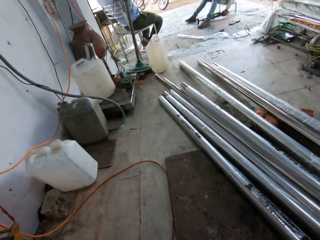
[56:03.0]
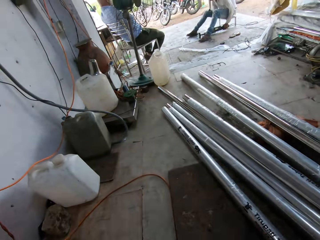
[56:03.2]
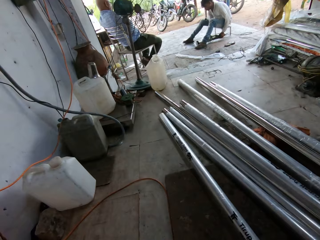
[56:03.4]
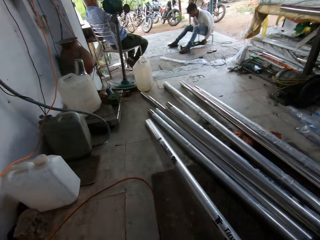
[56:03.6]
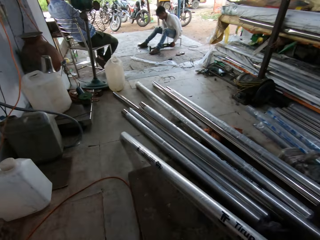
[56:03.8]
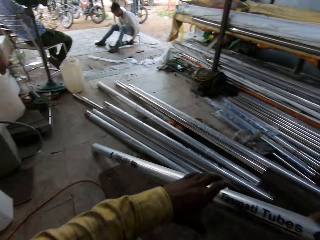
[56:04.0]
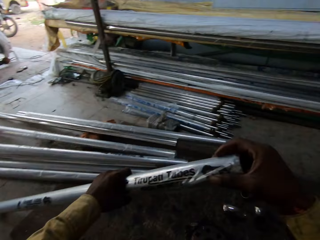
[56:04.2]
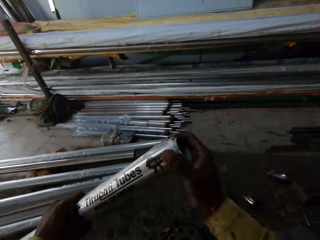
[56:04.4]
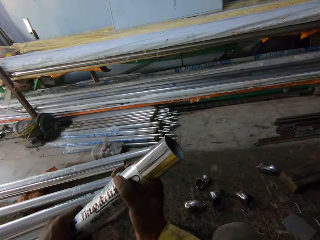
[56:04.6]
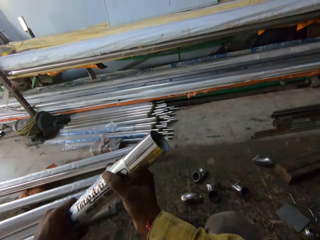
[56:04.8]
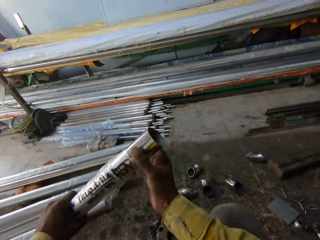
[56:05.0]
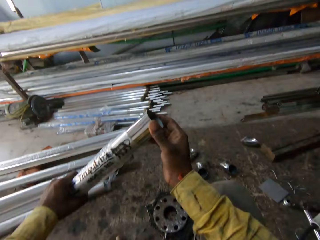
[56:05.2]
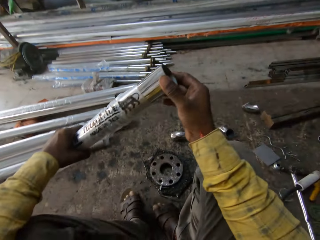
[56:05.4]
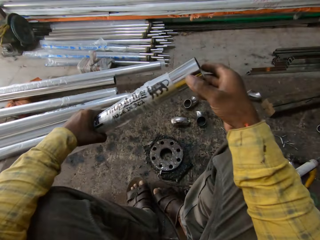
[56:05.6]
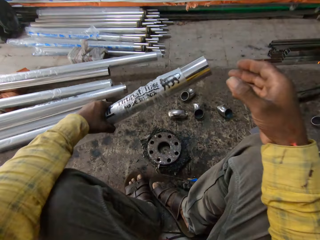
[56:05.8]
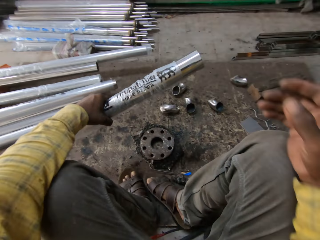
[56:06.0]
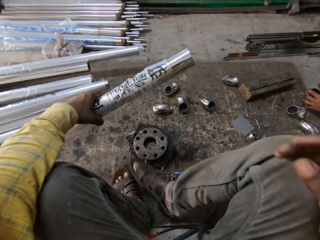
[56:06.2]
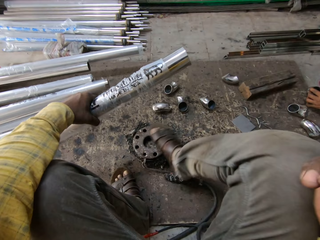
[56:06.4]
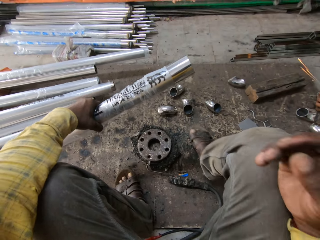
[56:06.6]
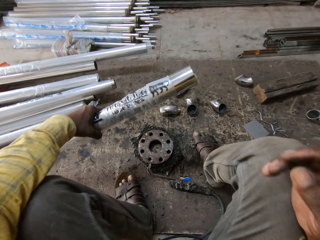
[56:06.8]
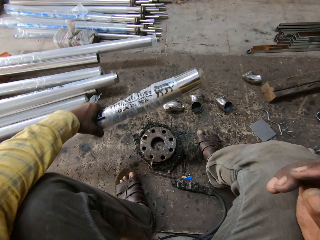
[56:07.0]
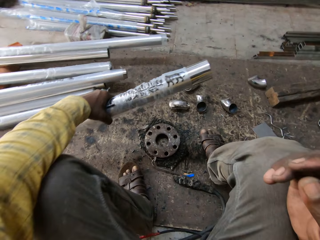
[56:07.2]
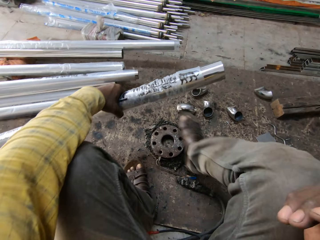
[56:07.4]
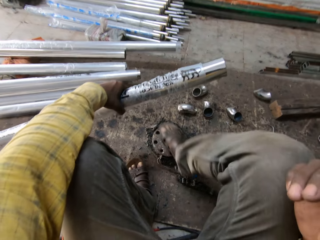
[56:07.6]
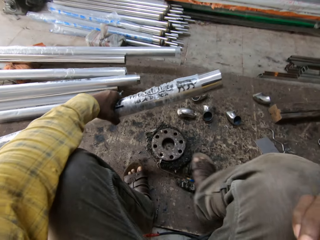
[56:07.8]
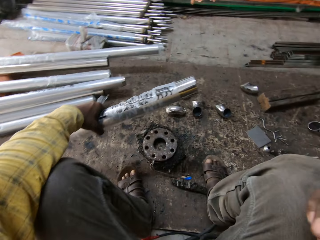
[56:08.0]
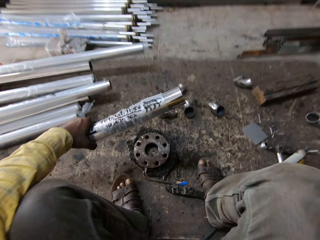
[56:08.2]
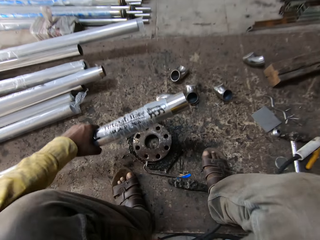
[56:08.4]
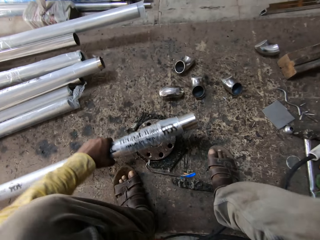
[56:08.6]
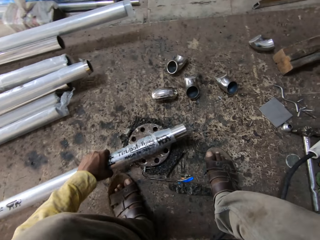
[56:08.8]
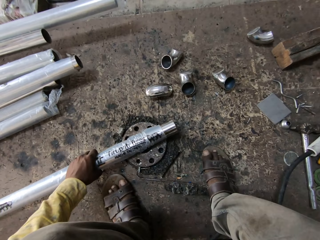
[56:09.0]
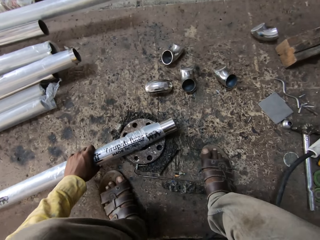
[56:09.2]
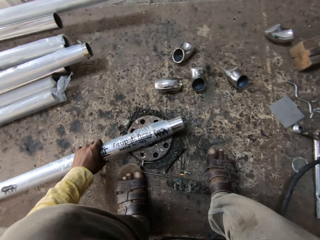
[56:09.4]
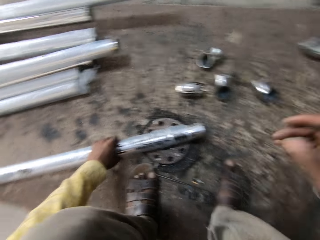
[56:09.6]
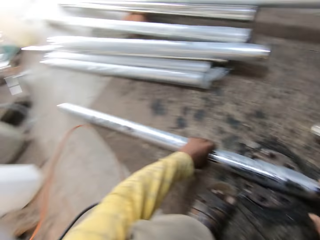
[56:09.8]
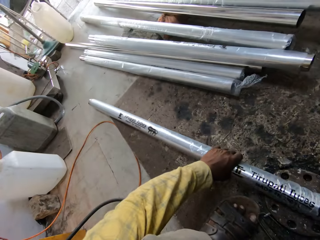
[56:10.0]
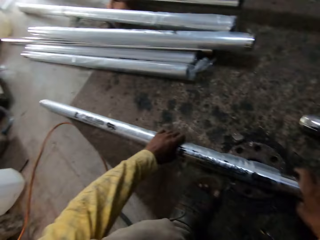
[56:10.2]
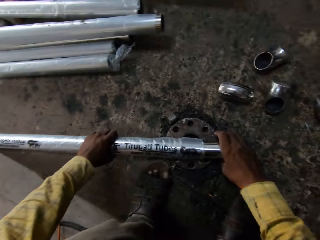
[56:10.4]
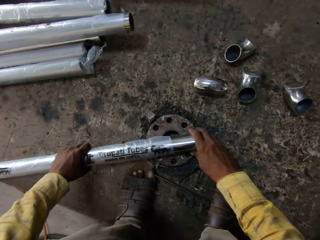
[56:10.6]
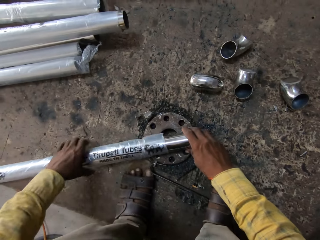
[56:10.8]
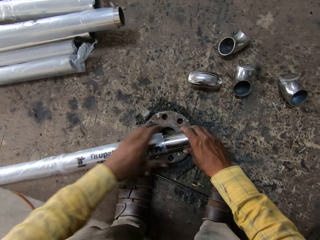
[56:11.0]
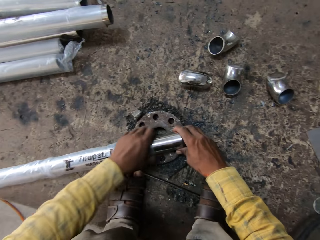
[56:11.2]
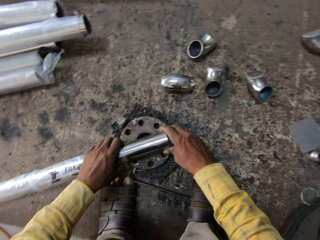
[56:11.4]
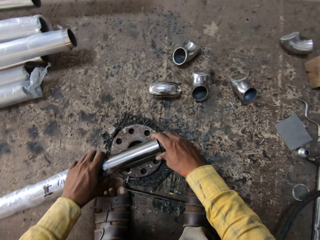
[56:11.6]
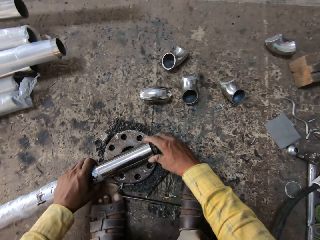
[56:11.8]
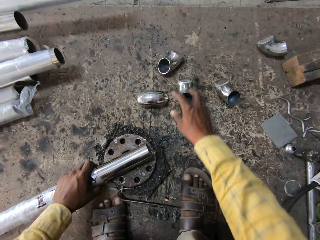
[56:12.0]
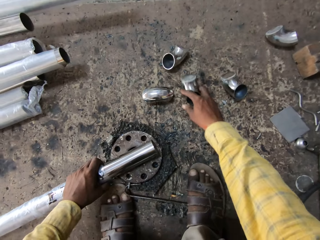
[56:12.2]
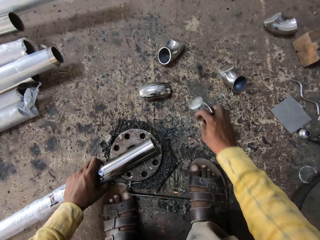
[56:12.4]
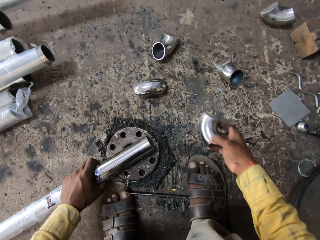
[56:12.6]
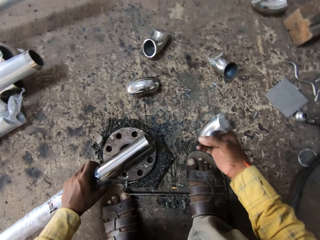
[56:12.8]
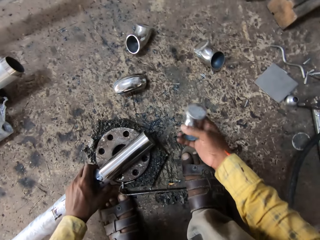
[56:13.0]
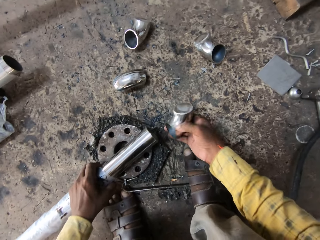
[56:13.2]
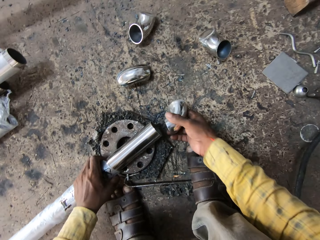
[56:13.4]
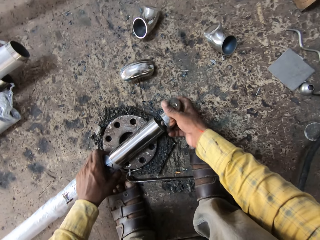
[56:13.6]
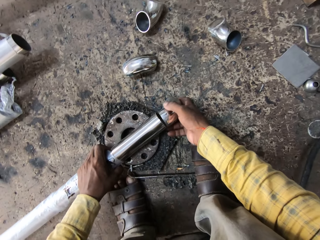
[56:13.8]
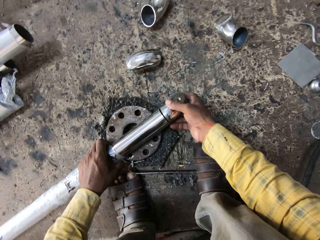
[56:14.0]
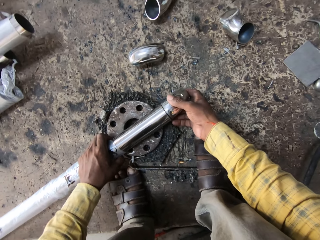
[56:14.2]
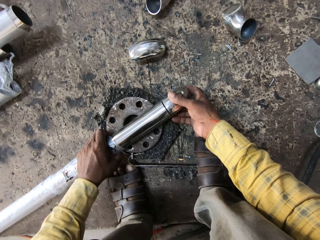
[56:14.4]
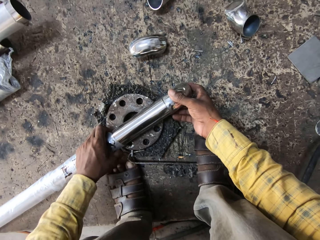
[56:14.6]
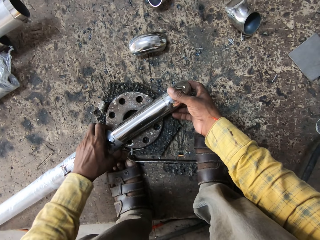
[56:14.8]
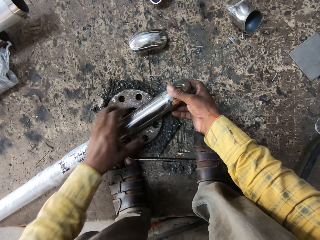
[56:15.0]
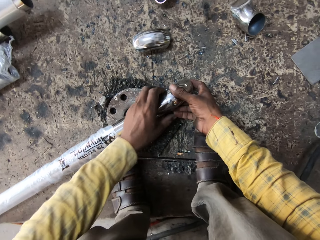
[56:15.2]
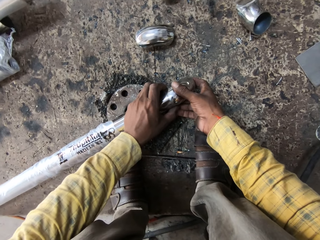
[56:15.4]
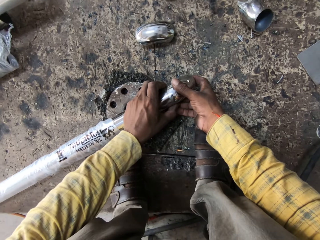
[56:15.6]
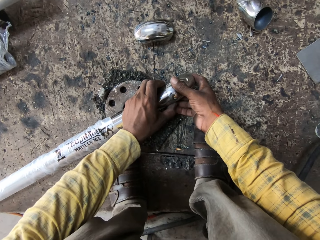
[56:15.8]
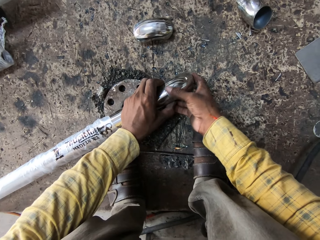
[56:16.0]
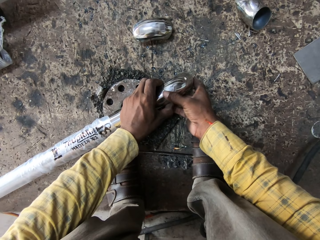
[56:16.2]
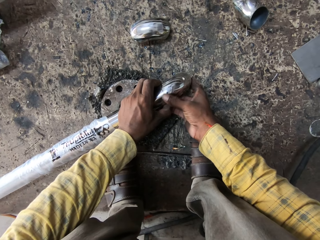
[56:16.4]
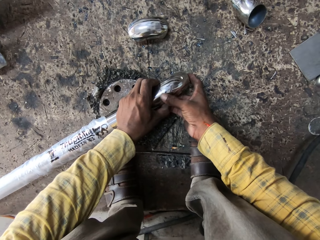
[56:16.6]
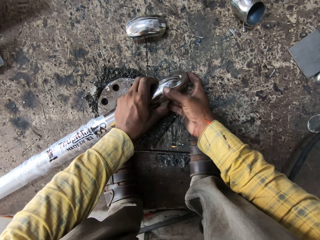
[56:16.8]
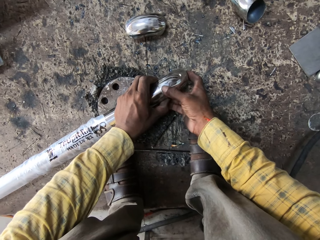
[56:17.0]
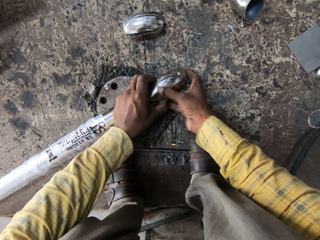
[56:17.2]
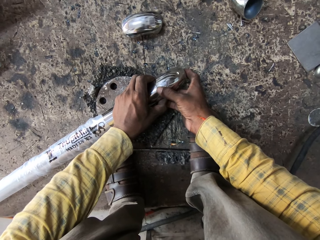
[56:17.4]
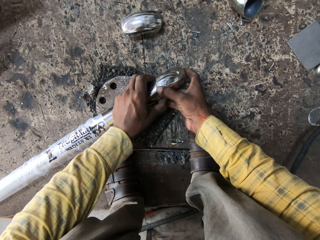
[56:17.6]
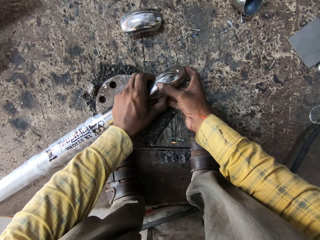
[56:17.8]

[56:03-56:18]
The camera wearer picks a metal rod or steel tube from the floor. They place the metal rod on the floor. They remove a polythene paper from the metal rod. They pick a metal piece from the ground. They close the steel tube. They fix the metal piece on the metal rod.

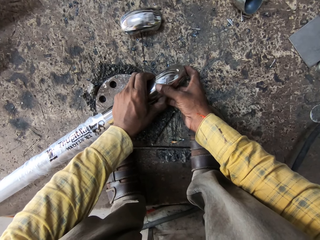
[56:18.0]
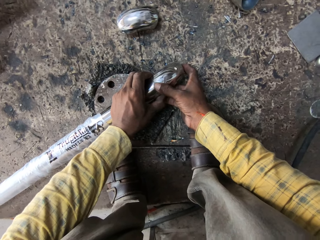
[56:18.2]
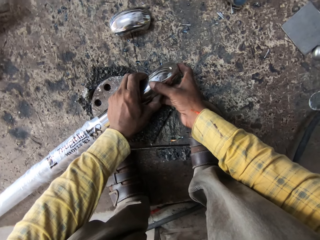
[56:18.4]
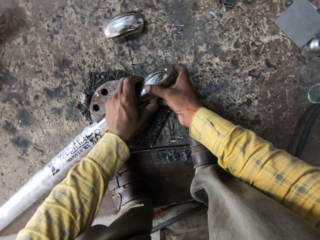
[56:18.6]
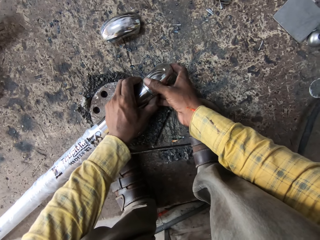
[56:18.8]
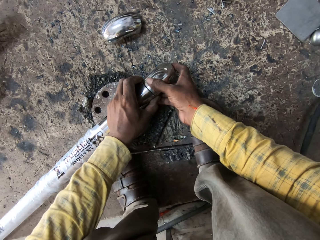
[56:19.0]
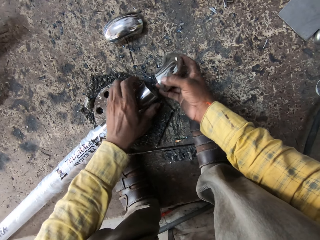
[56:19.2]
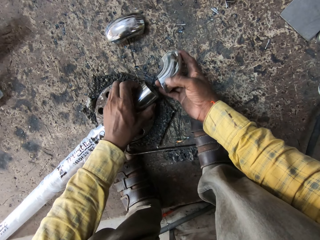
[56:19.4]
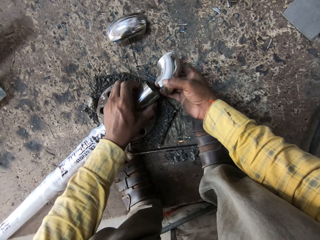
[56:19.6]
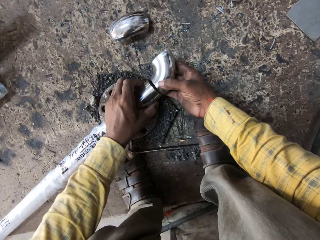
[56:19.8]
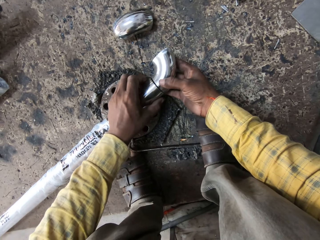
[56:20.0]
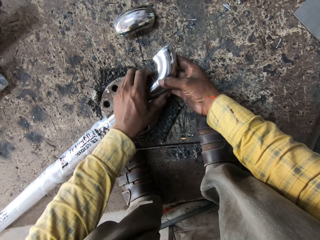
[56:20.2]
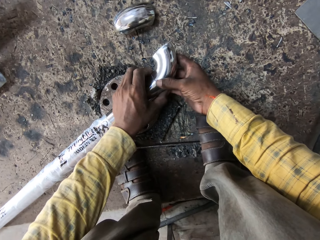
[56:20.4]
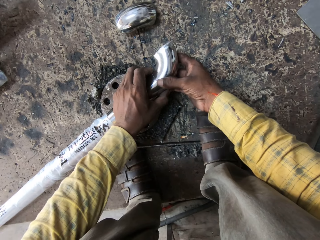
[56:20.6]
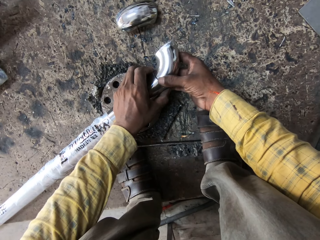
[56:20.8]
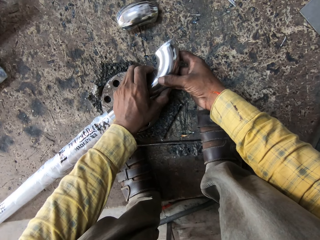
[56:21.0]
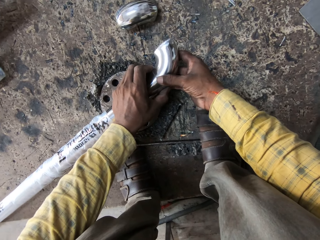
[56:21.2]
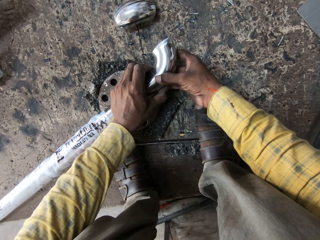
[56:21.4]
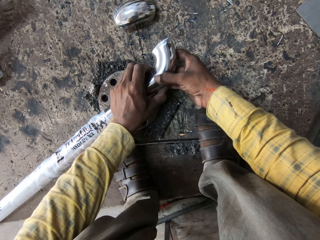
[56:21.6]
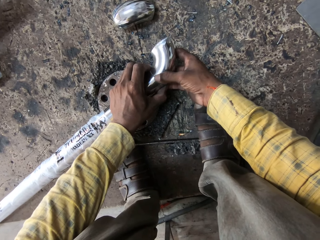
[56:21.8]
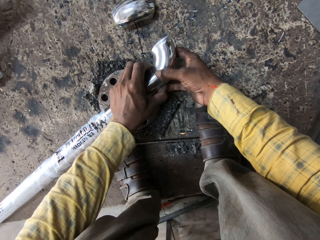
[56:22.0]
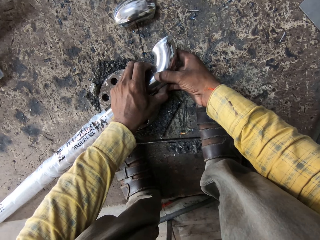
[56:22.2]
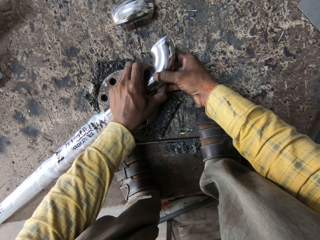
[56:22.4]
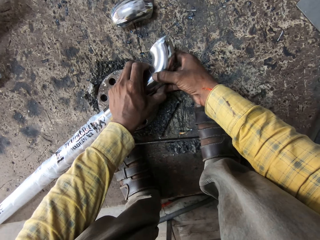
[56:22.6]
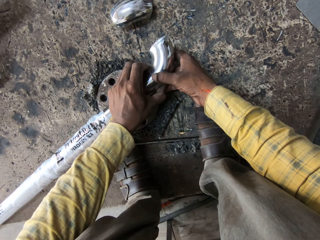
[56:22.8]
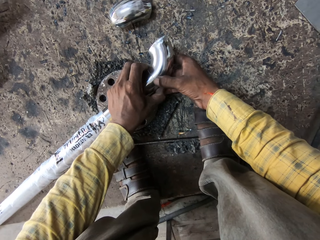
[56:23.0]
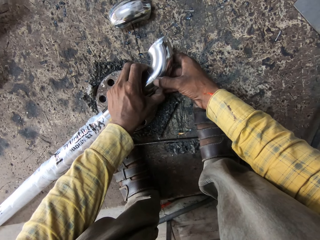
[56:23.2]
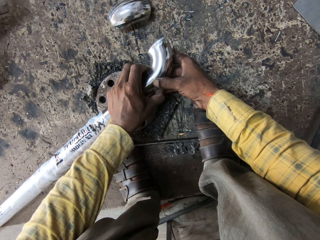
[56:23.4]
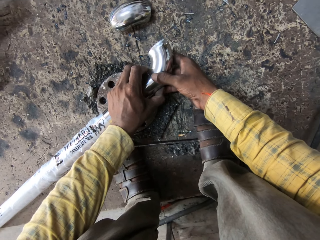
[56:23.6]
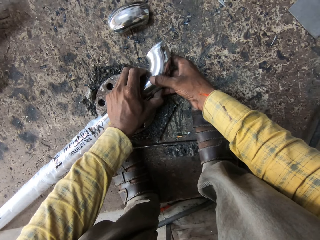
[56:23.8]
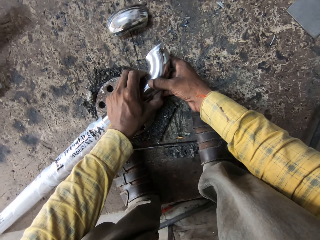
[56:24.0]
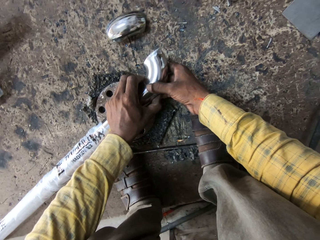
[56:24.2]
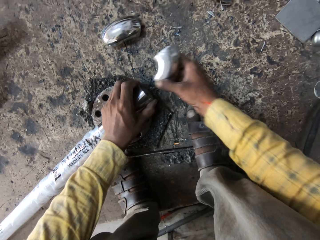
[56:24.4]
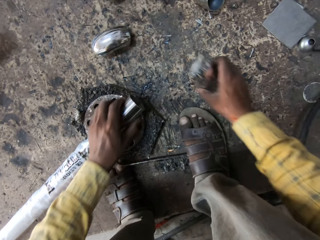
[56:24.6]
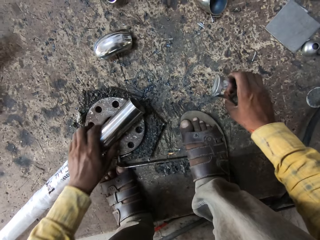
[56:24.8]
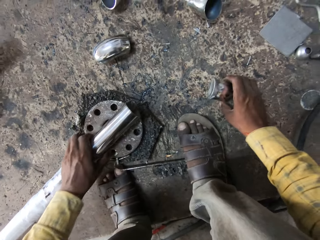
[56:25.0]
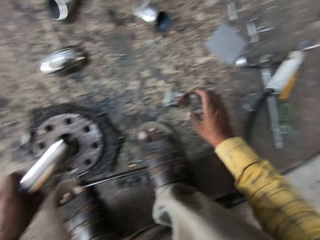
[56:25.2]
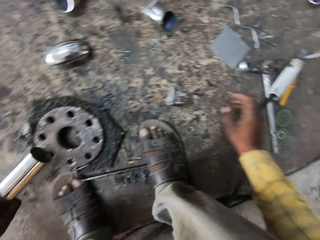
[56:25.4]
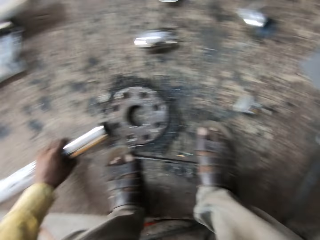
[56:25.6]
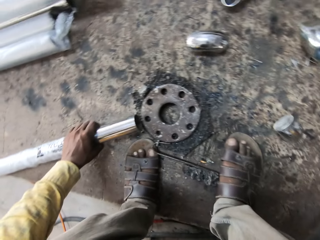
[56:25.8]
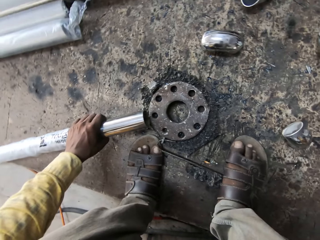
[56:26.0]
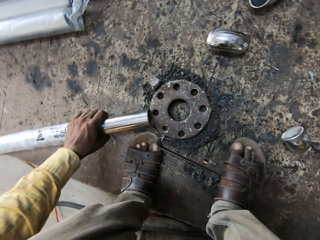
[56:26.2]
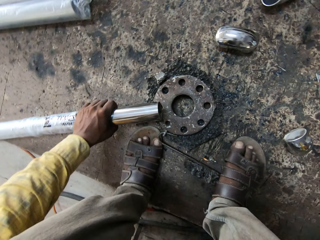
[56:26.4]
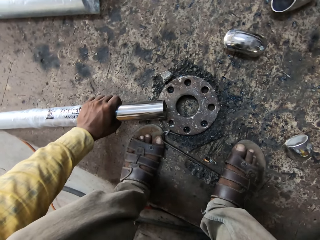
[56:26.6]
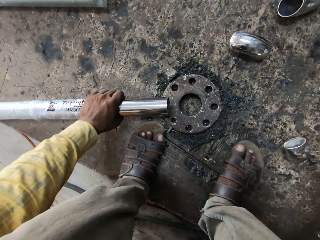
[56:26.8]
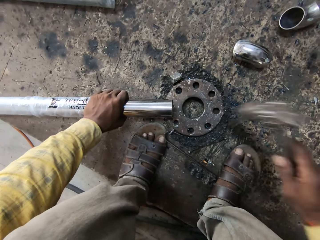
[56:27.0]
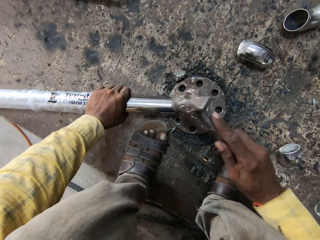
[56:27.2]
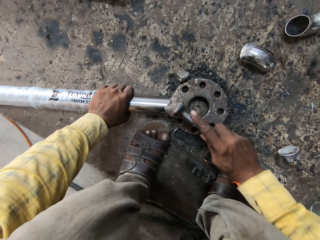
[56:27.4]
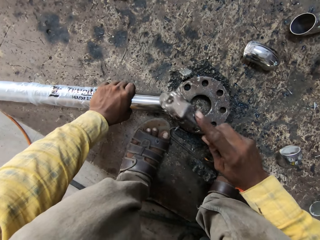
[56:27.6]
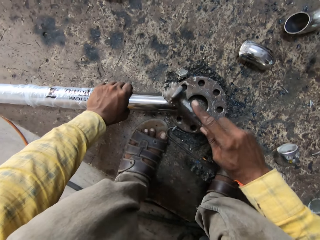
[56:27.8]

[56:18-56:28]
The camera wearer places the metal piece on the ground. They pick up the hammer and hold the metal rod.
